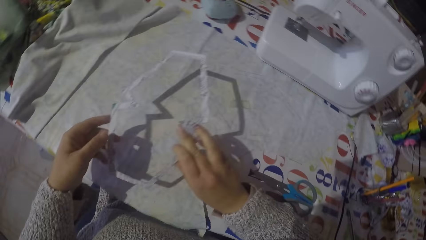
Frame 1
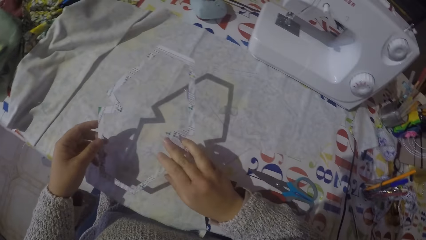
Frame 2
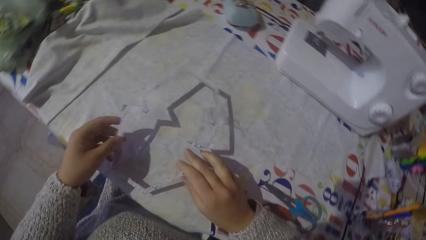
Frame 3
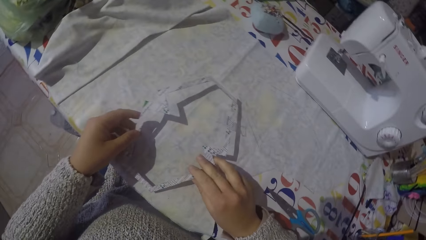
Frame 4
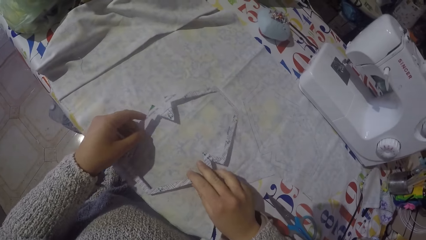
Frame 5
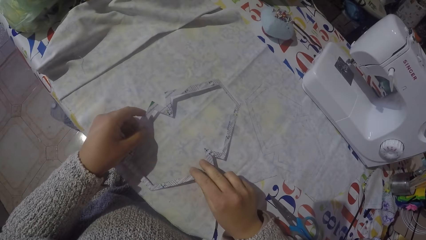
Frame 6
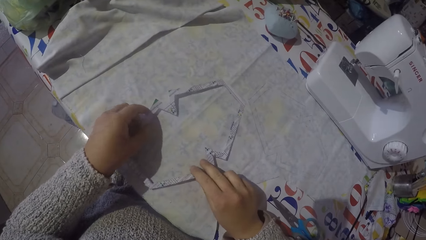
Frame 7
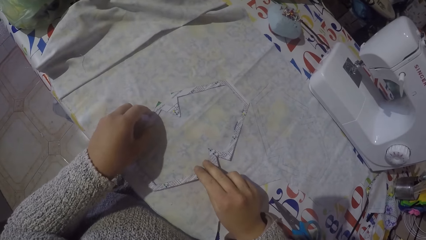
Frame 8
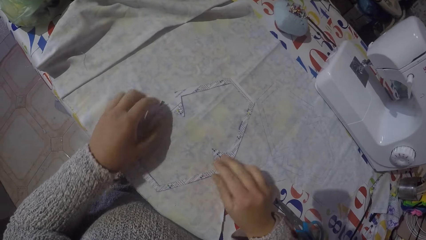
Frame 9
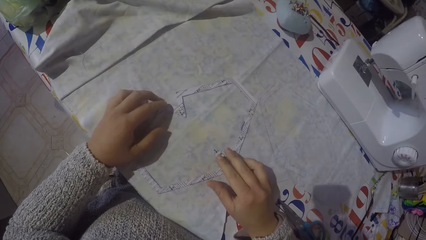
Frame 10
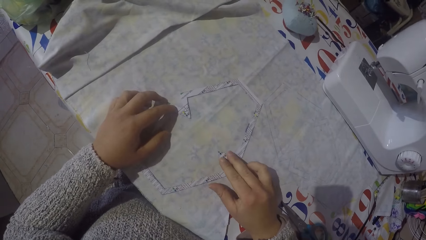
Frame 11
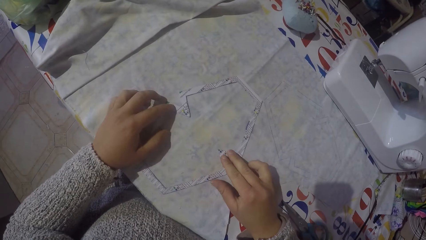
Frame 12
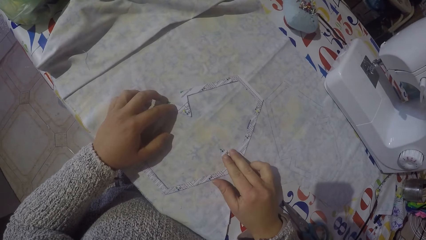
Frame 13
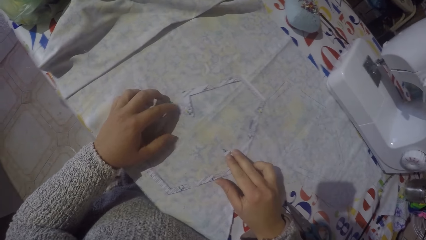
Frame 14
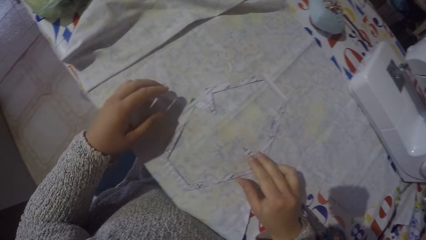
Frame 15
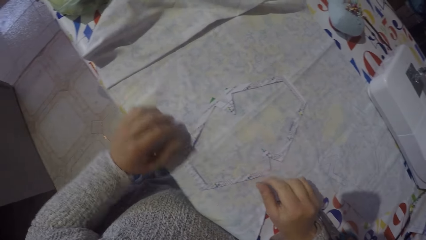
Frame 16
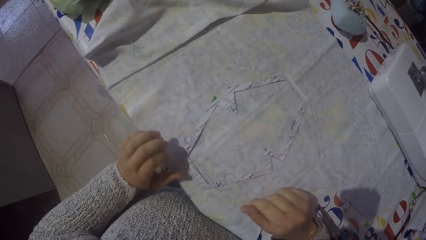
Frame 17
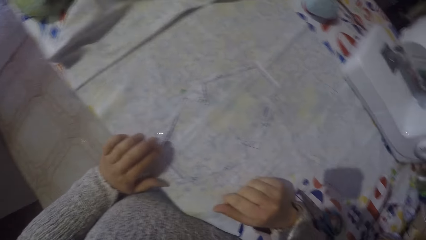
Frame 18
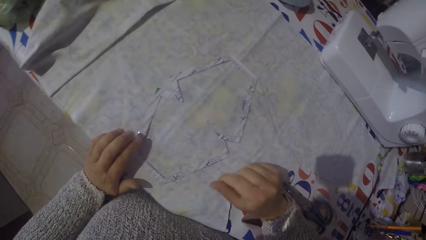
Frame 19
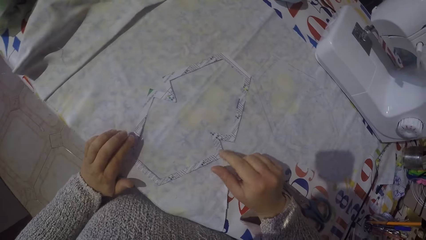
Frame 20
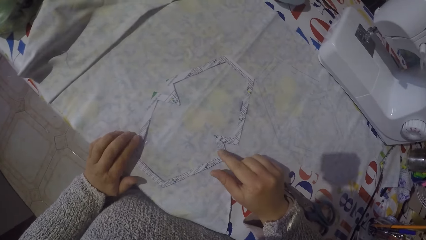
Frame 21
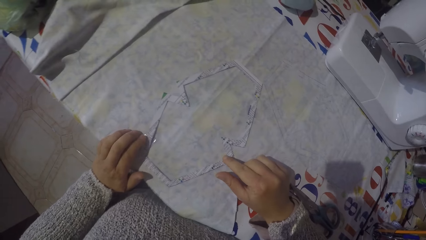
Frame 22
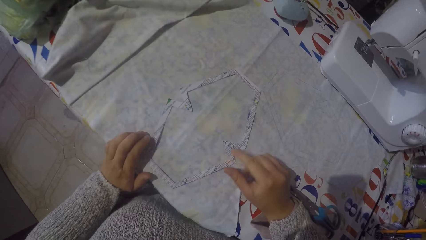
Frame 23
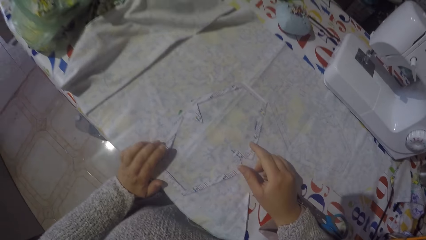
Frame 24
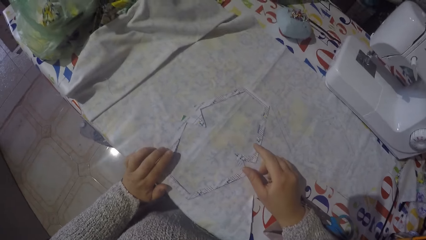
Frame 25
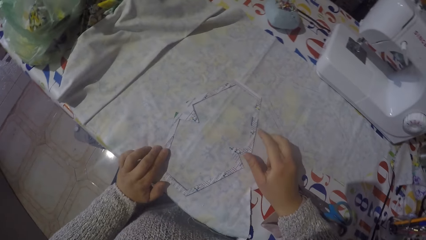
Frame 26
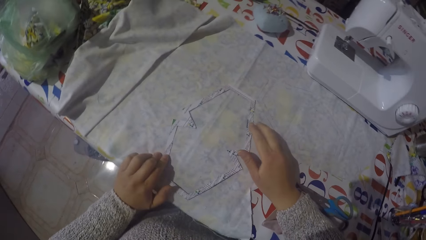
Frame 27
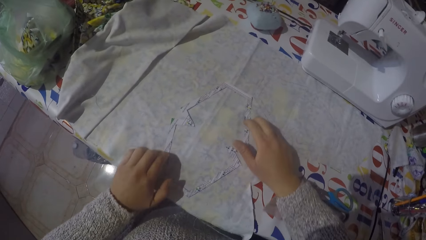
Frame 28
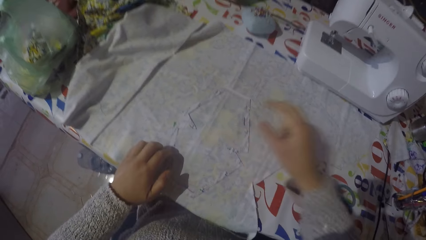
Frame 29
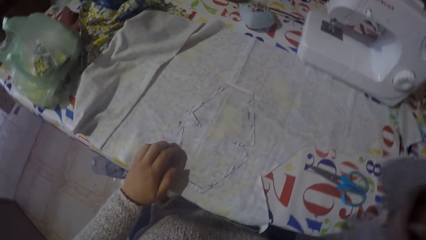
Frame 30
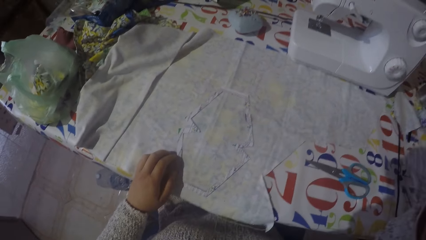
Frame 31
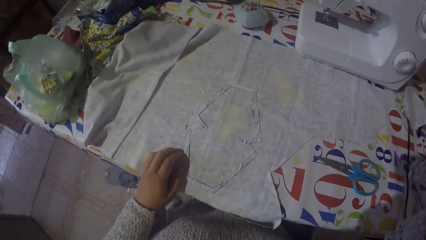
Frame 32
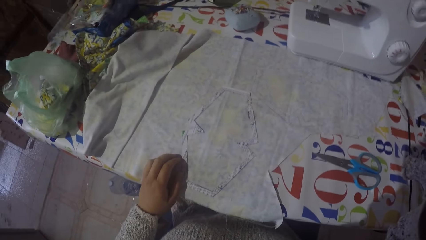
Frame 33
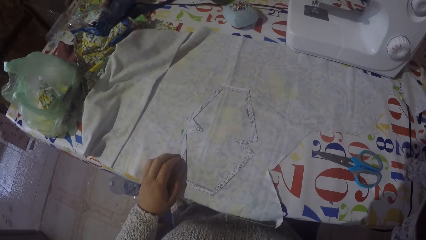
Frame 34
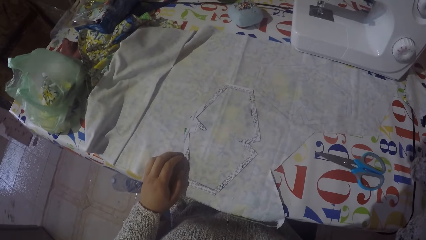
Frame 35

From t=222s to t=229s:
The camera wearer puts the paper mold on the piece of cloth. He moves his hands. He touches something. He lifts his right hand.
